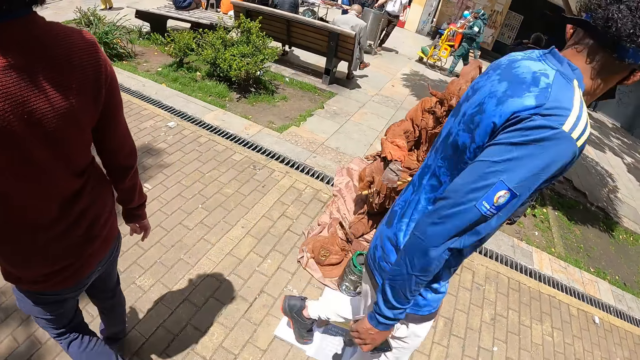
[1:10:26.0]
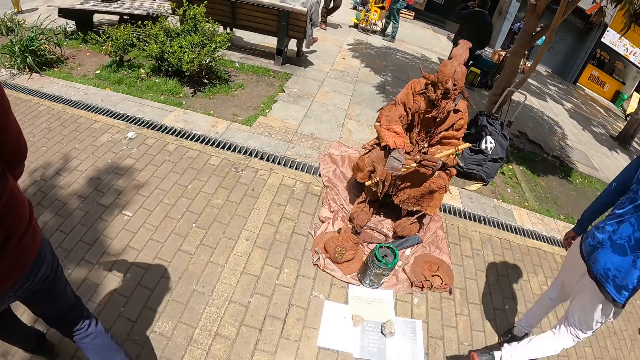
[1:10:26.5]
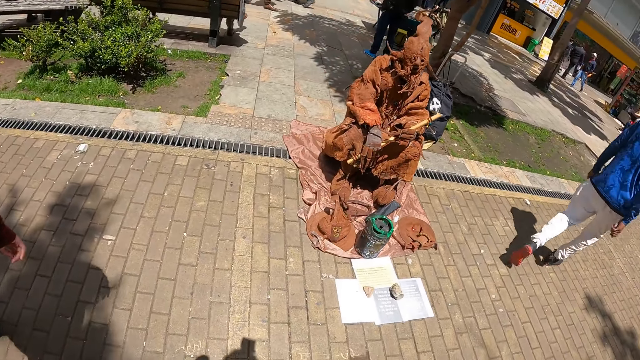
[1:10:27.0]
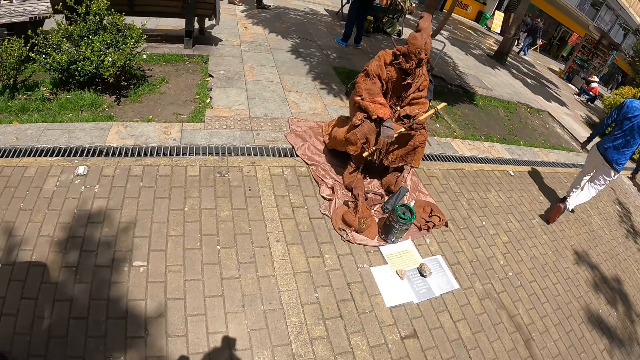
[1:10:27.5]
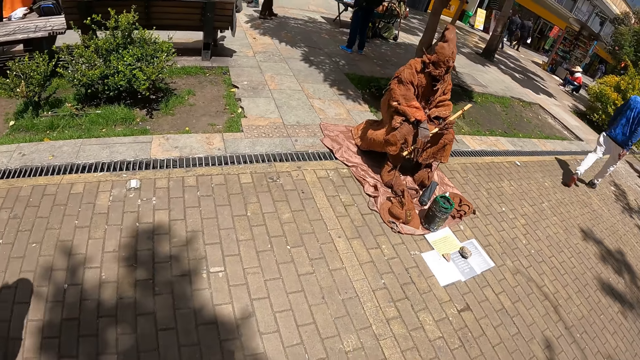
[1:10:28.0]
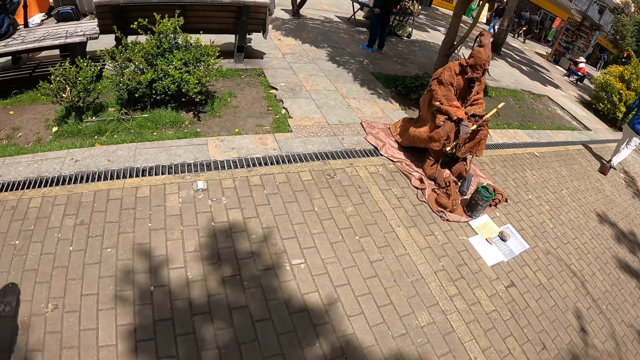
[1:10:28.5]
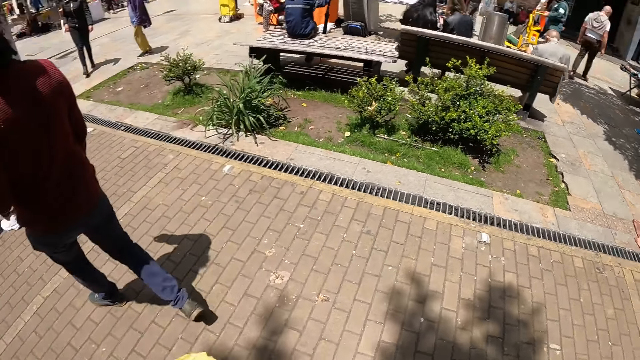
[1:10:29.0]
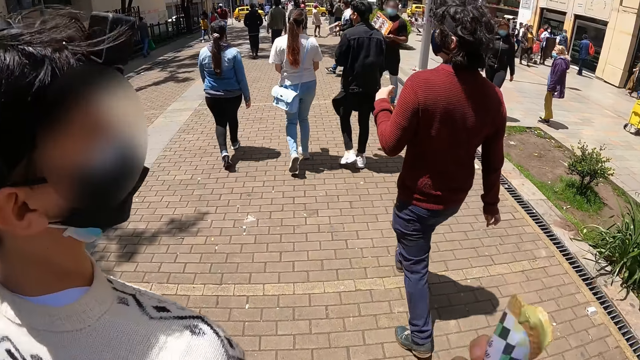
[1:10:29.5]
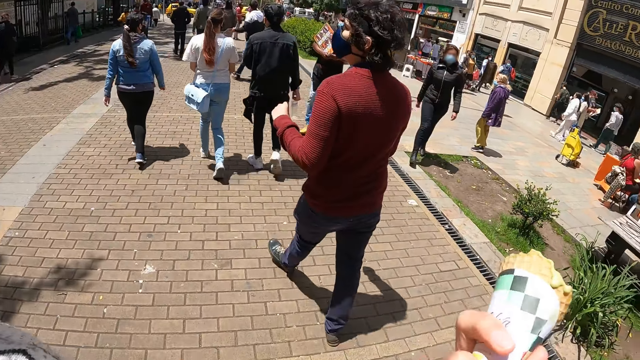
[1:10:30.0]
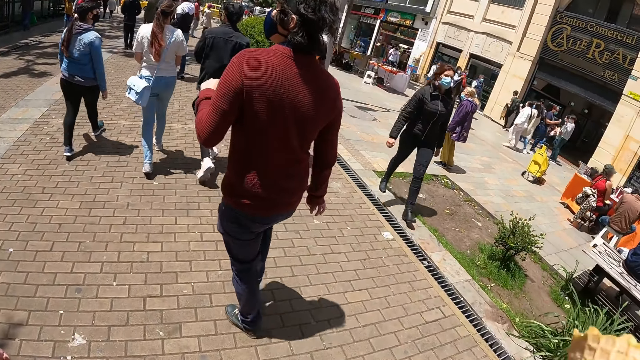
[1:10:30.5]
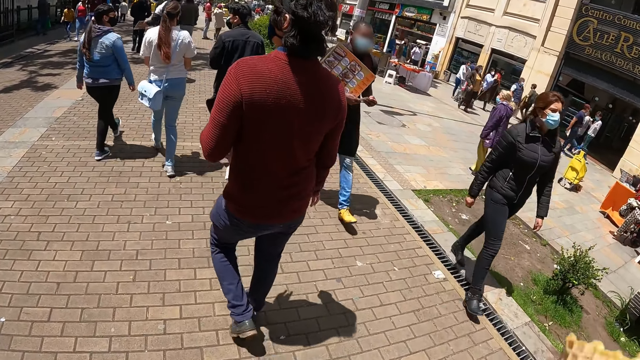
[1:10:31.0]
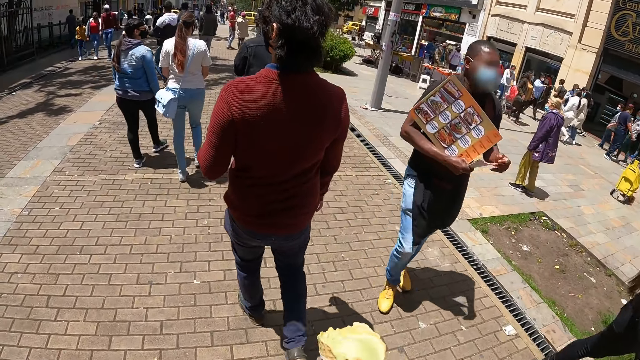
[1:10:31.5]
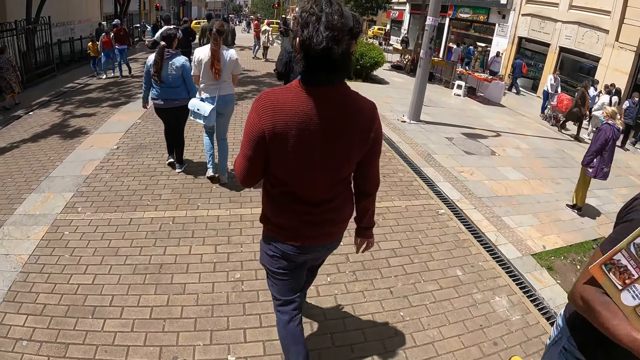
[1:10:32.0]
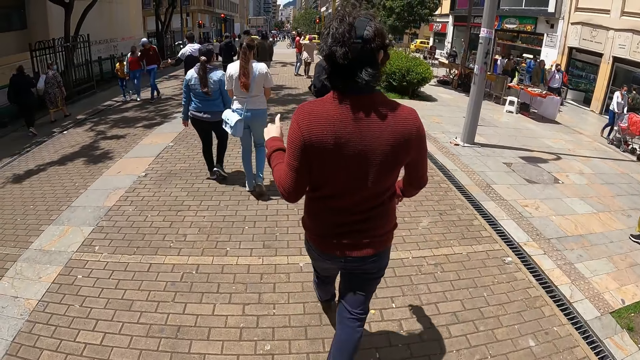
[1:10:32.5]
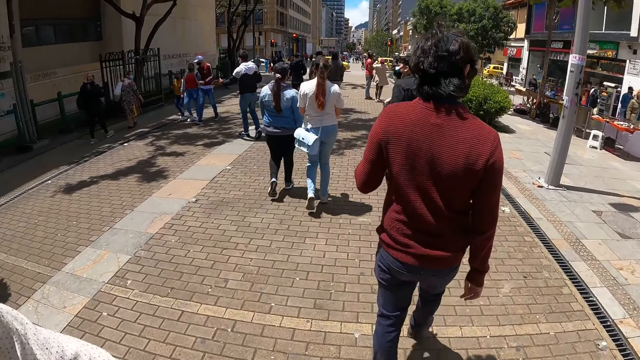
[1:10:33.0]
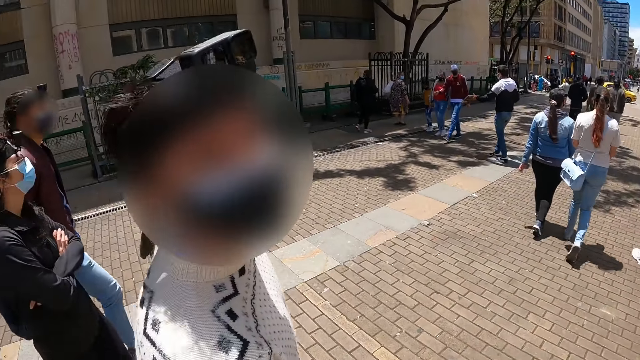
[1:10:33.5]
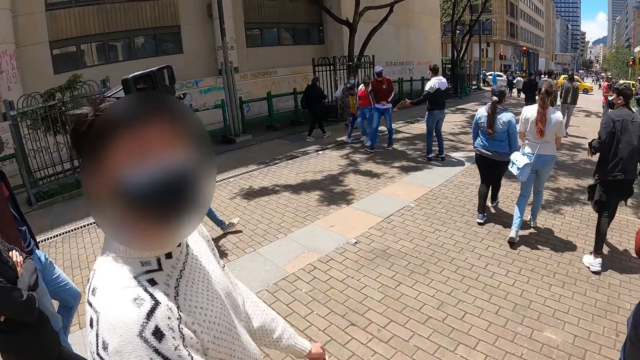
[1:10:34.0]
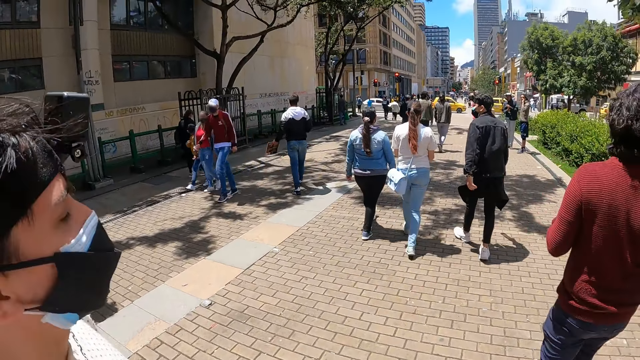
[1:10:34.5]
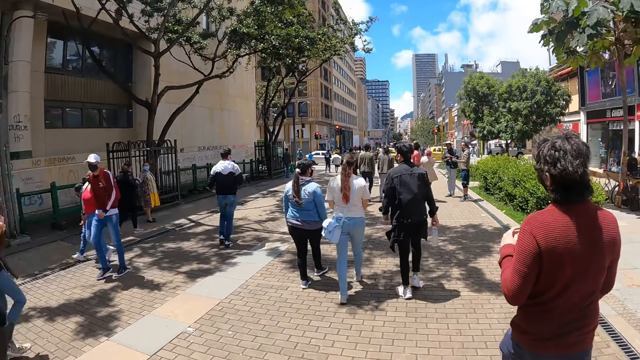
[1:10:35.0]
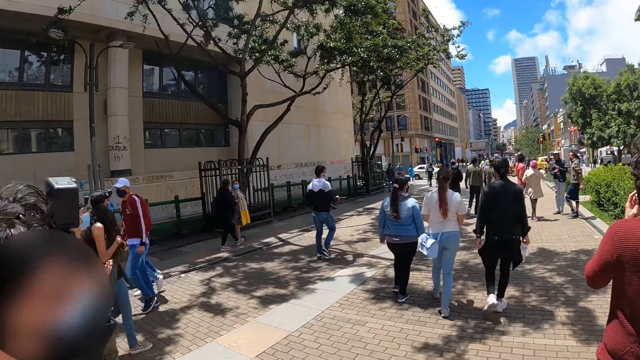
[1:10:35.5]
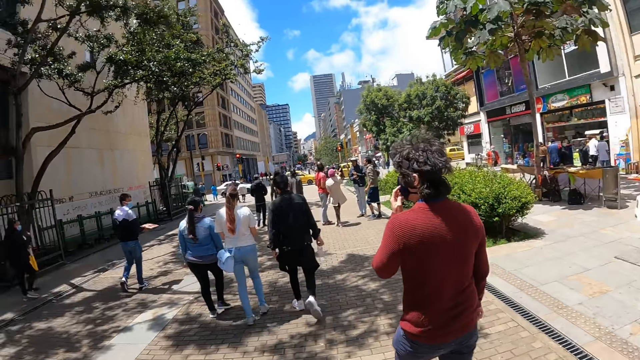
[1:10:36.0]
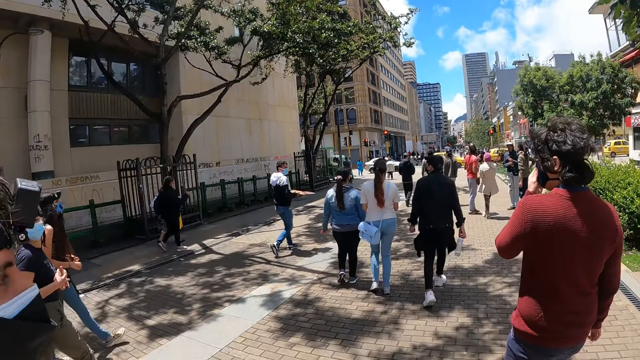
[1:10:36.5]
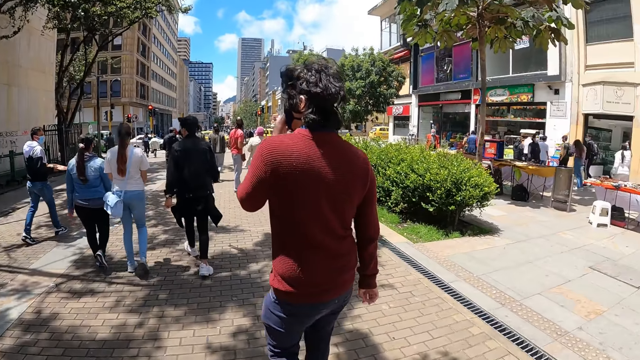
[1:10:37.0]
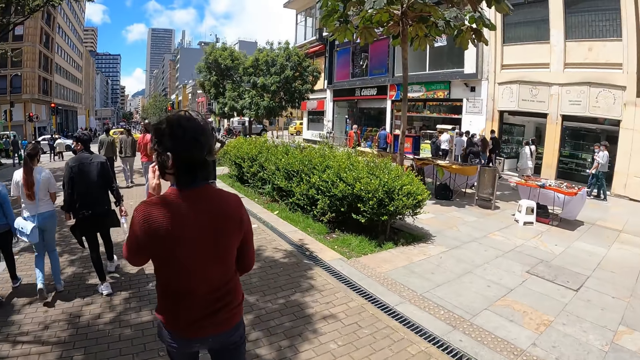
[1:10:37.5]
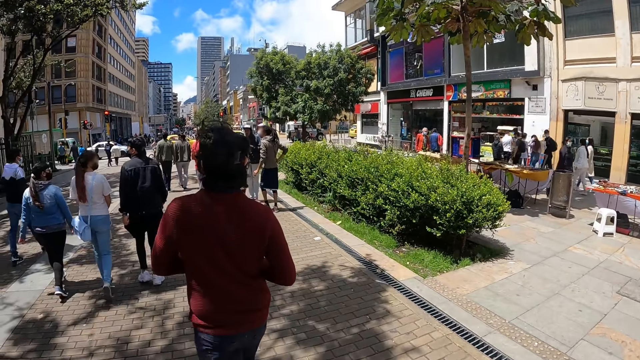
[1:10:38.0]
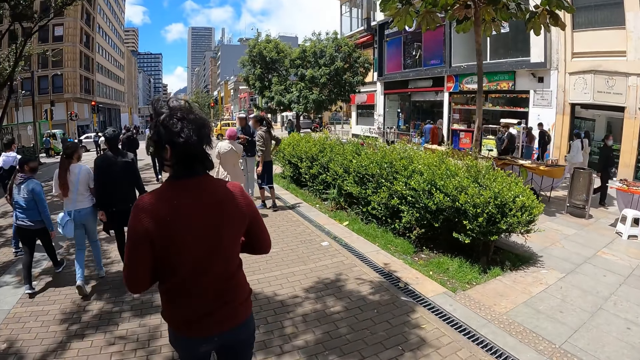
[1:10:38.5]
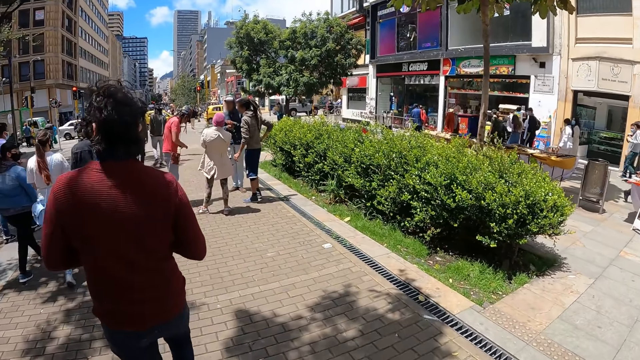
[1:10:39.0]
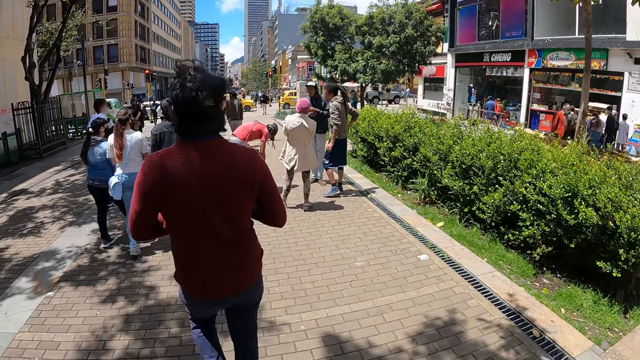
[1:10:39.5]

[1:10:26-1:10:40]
The camera wearer walks around. They bite the ice cream. They walk on the pavement. They look around and walk on the pavement.

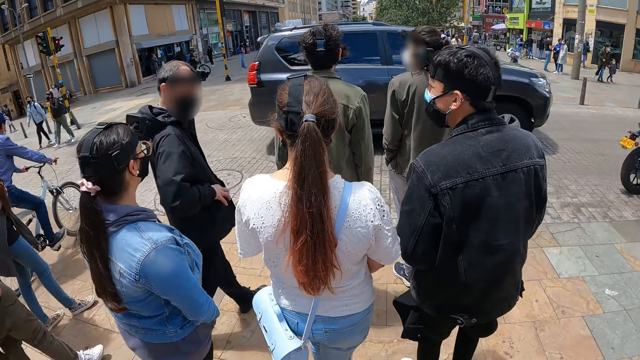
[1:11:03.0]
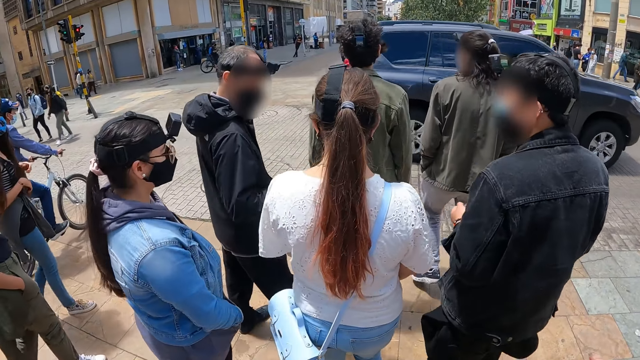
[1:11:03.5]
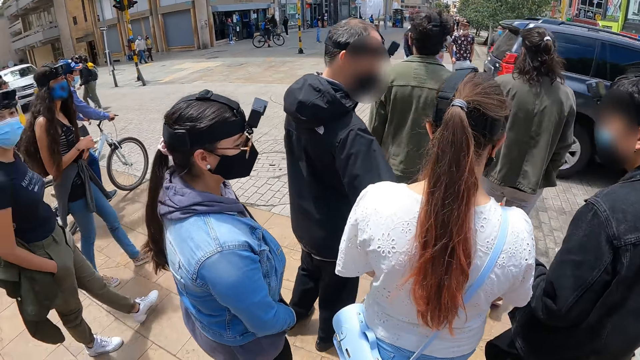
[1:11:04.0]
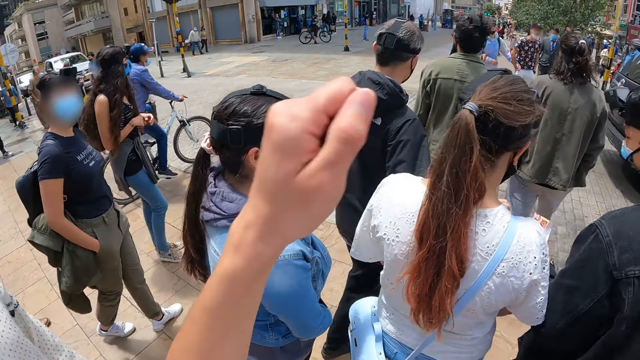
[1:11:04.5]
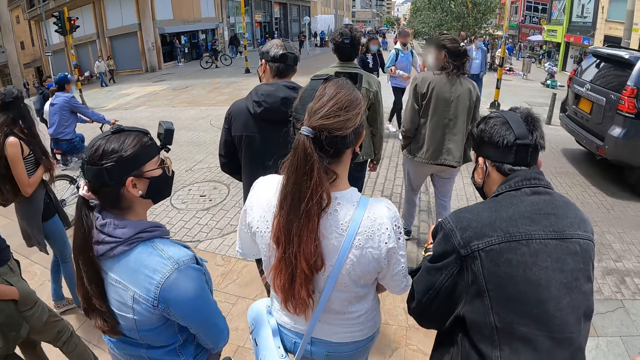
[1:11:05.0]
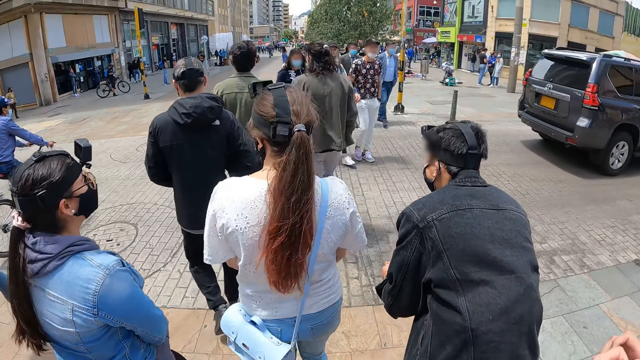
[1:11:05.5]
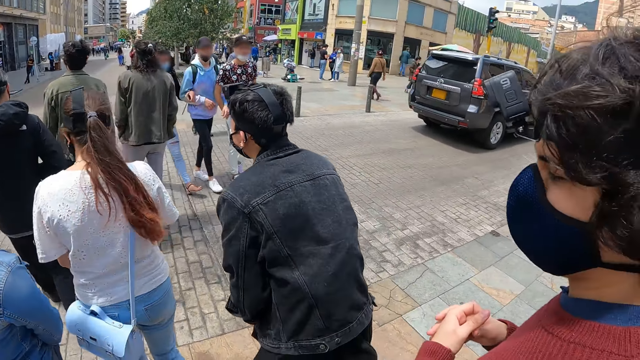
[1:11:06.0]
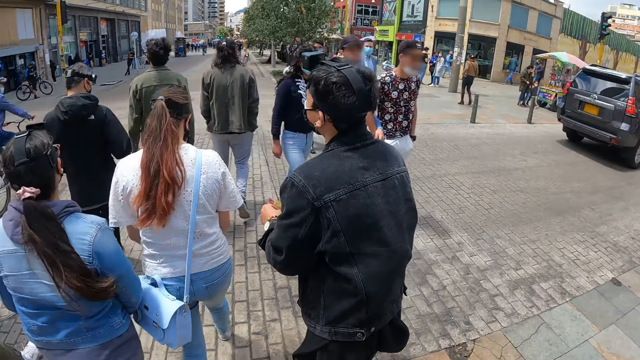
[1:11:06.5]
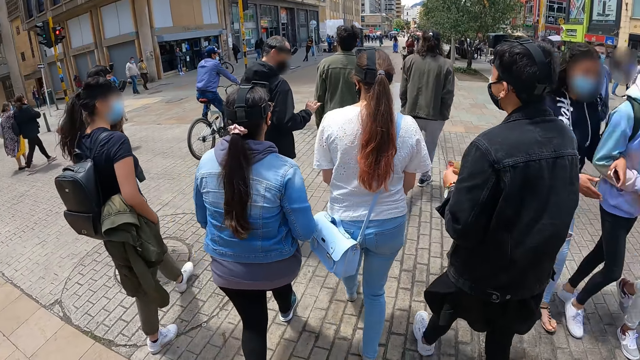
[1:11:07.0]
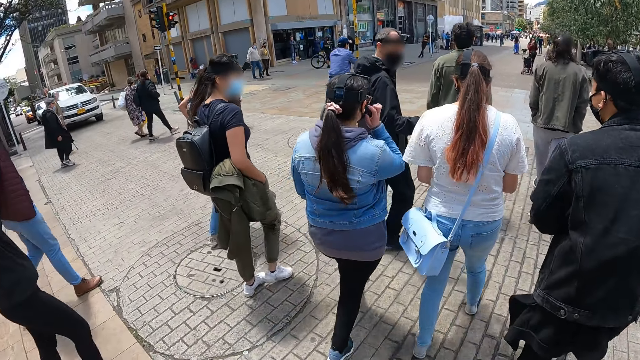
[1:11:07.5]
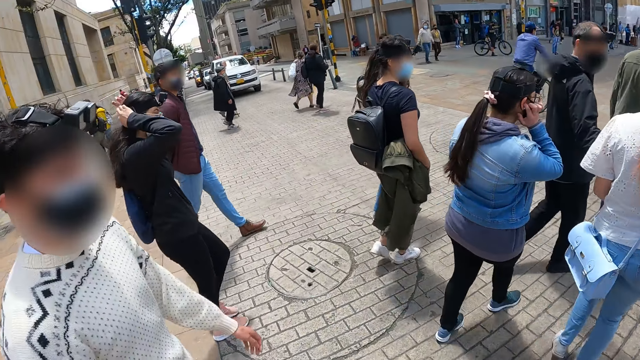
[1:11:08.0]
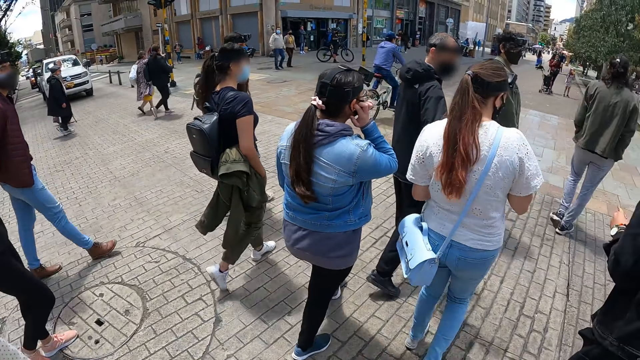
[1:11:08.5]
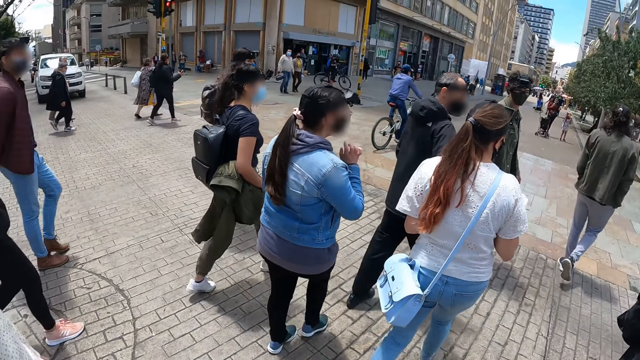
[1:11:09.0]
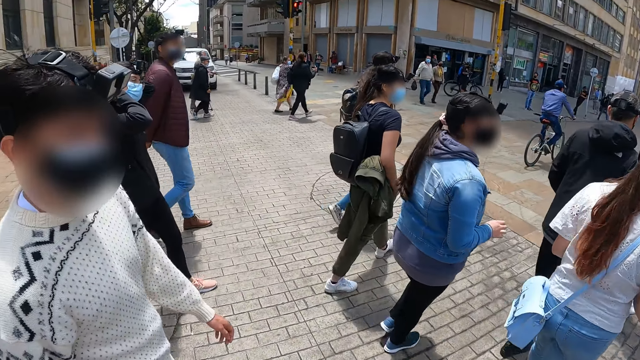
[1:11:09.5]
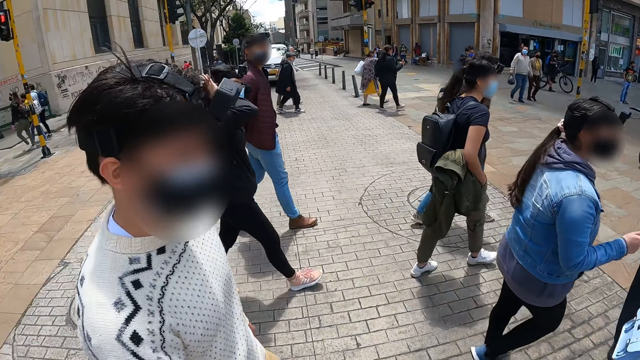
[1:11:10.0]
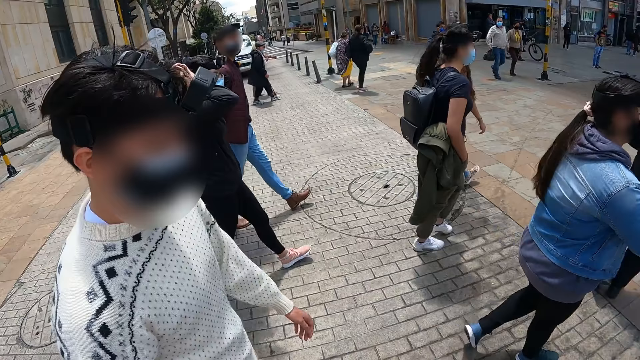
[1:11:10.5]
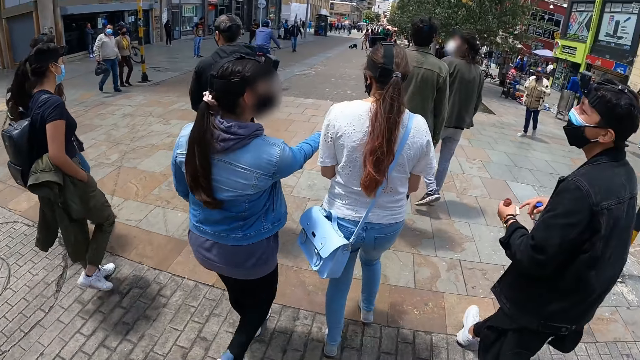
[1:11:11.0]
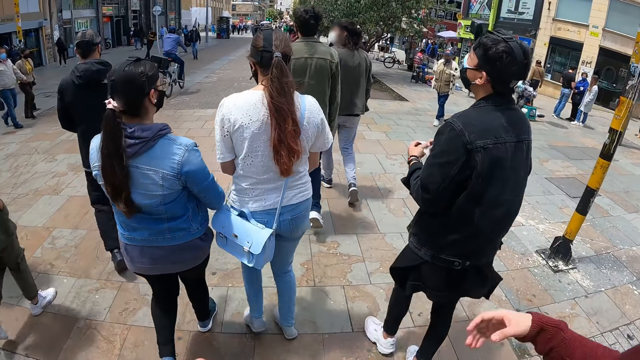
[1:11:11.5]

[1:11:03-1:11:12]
The camera wearer lifts the left hand. They cross the road. They walk around.
